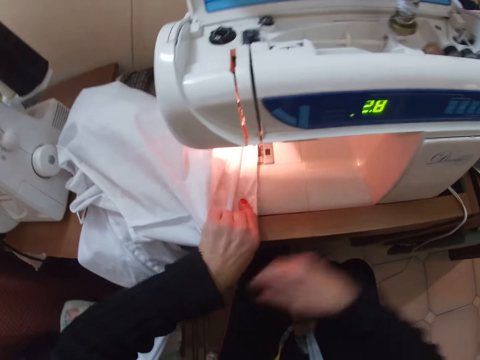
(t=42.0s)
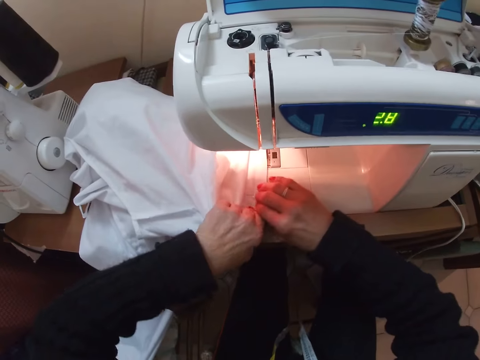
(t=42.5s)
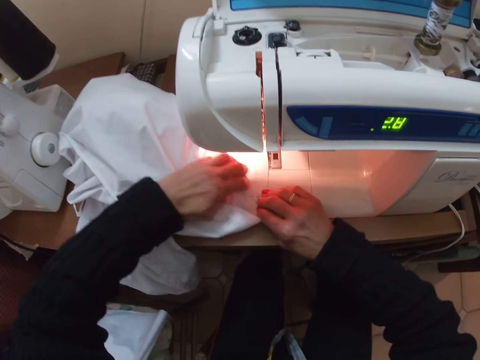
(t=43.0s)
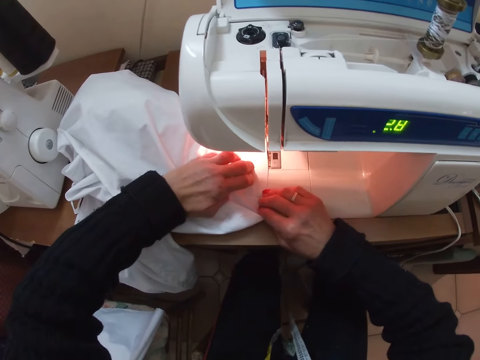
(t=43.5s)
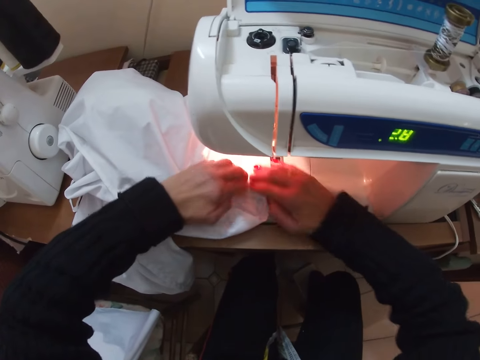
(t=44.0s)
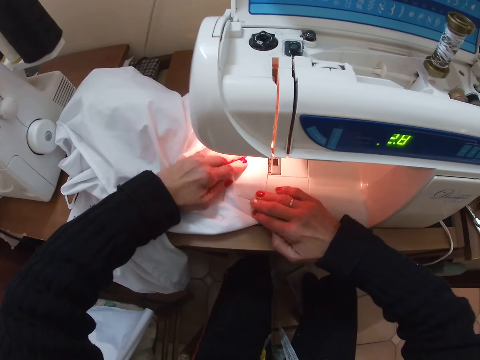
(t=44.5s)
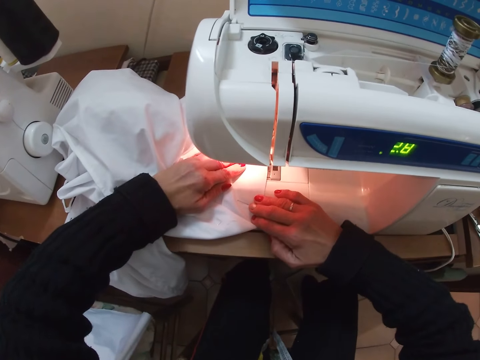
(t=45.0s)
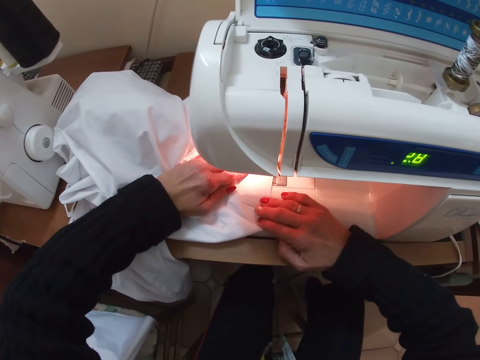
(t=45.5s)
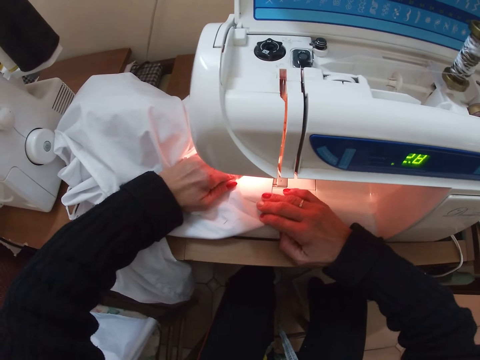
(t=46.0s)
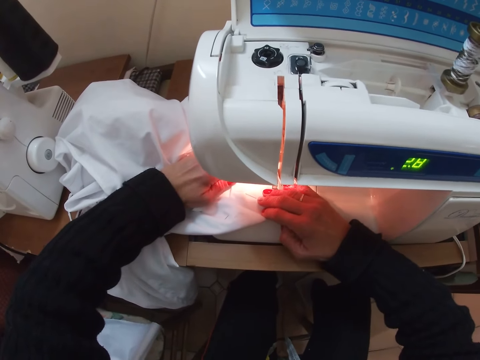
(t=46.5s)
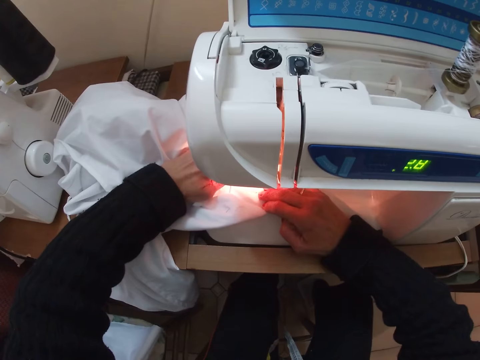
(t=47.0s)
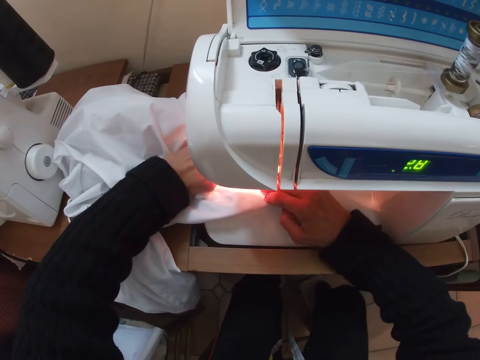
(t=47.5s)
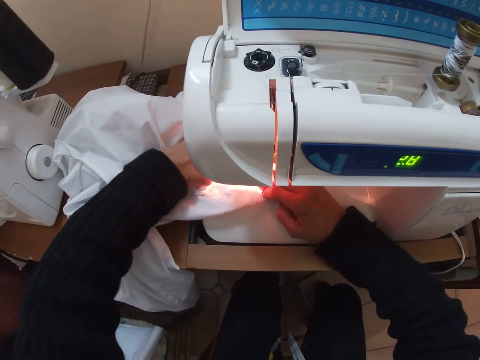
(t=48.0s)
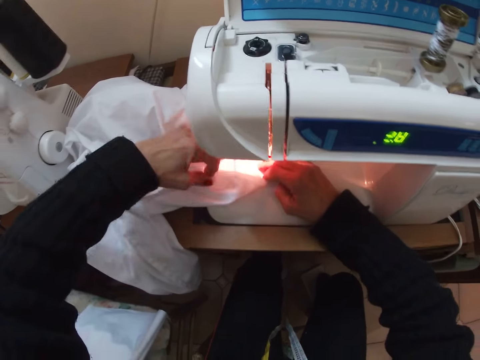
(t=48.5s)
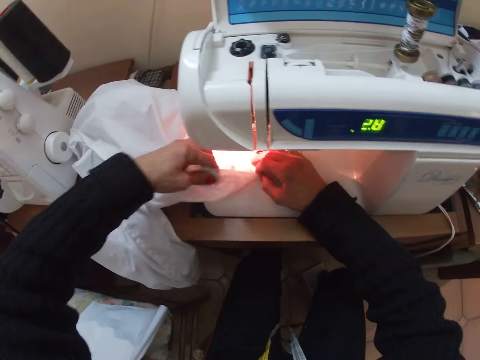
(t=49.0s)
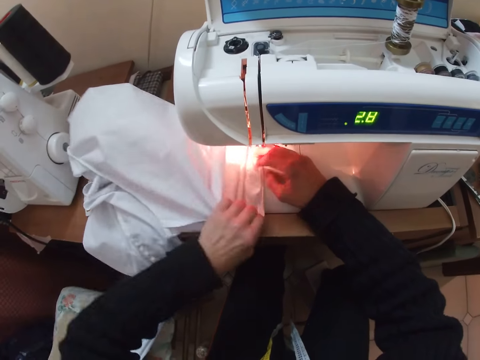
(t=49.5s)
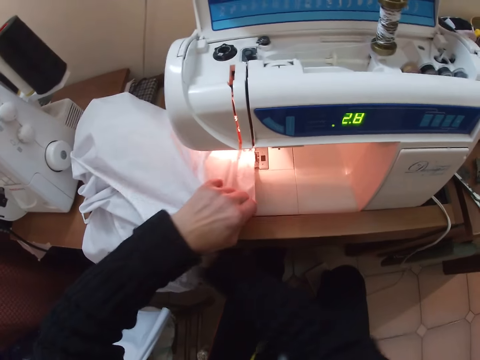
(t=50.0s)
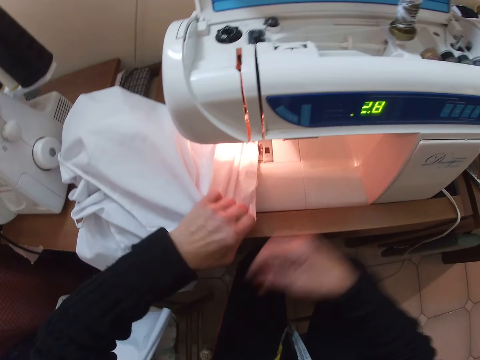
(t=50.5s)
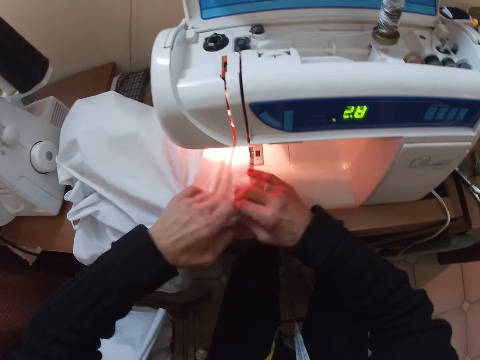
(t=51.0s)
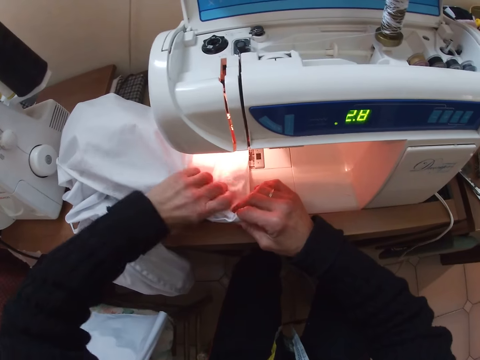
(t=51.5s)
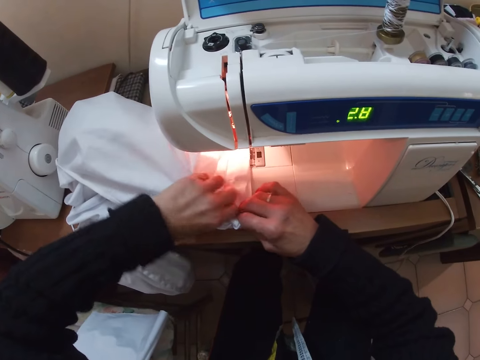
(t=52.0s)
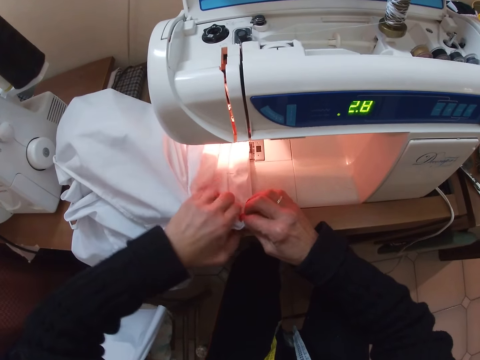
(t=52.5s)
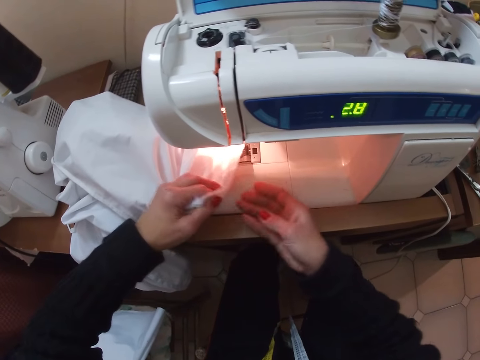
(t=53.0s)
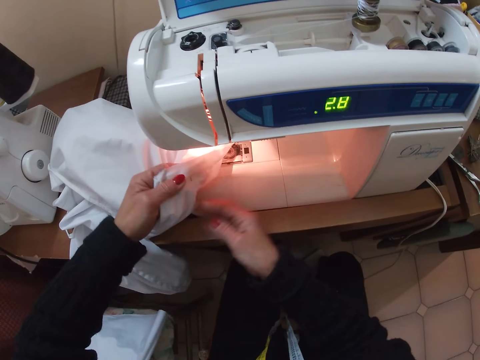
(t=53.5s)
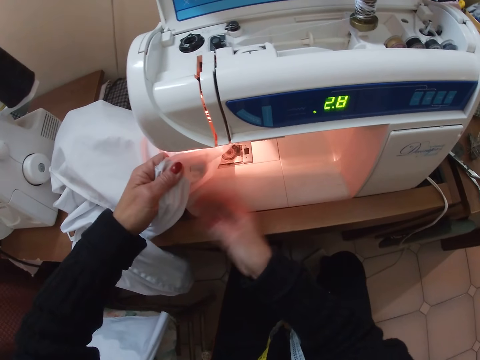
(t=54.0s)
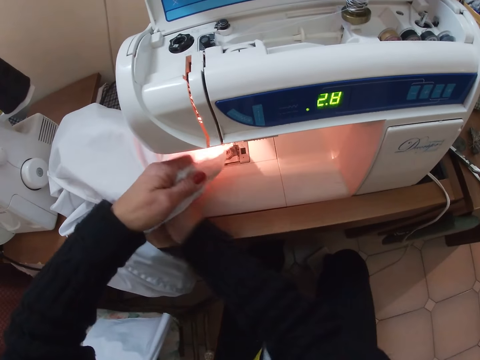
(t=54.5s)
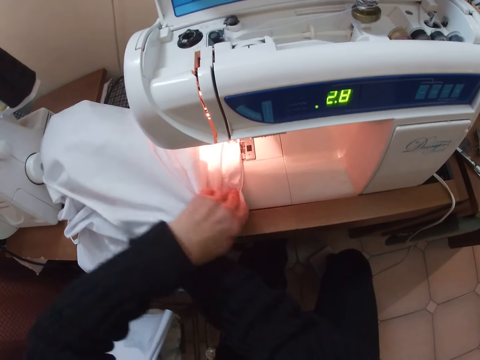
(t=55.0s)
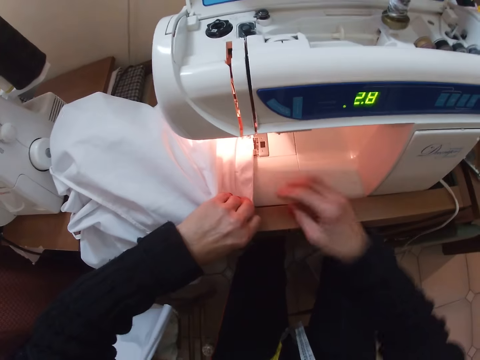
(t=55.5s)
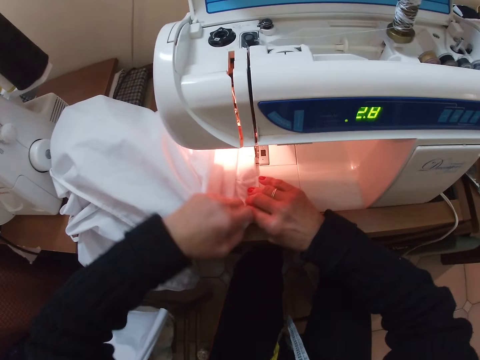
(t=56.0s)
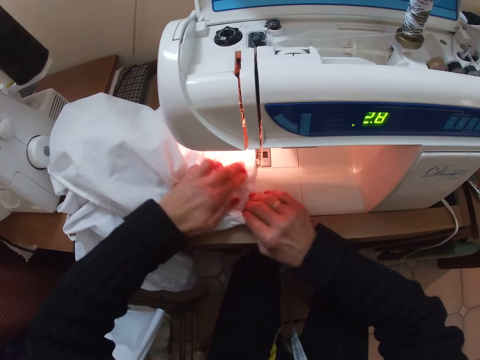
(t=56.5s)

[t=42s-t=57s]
The camera wearer removes her hand from under the cloth. She holds the cloth with her right hand. She moves her left hand. She removes her right hand from the cloth. She stretches the cloth with her hands. She moves the cloth with her hands along the sewing machine's needle. She sews the fabric. She lifts her left hand up from the cloth. She adjusts the fabric. She holds the cloth with her left hand. She moves the cloth with her left hand. She removes her right hand from the cloth. She puts her right hand under the cloth. She removes her hand from under the cloth. She holds the cloth with her right hand. She moves her left hand. She removes her right hand from the cloth. She dusts the cloth repeatedly with her right hand. She puts her right hand under the cloth. She removes her right hand from under the cloth. She holds the cloth with her right hand. She moves her left hand.

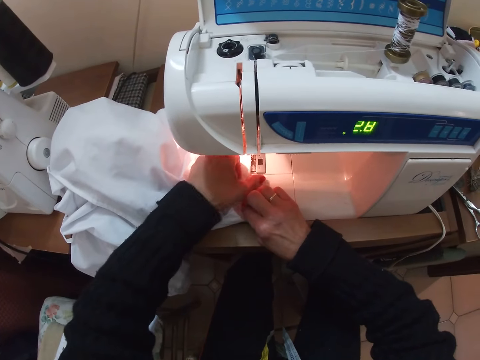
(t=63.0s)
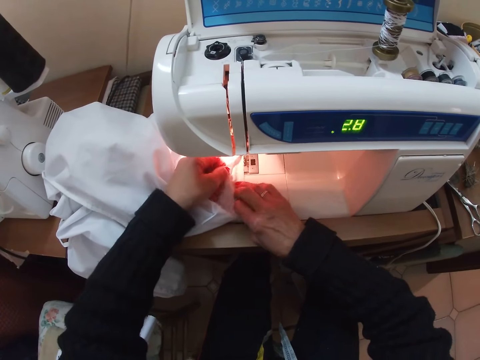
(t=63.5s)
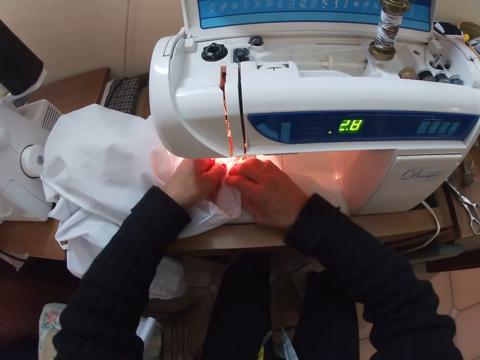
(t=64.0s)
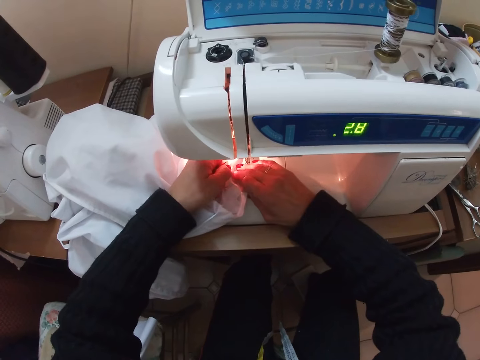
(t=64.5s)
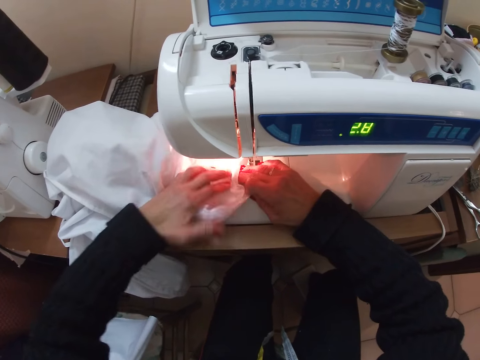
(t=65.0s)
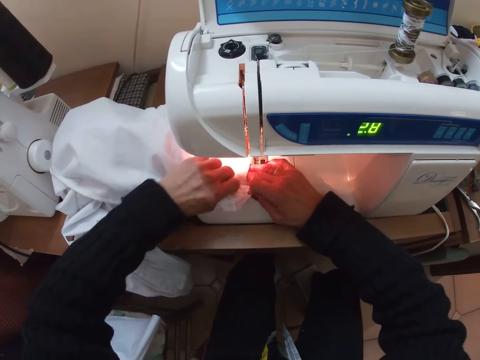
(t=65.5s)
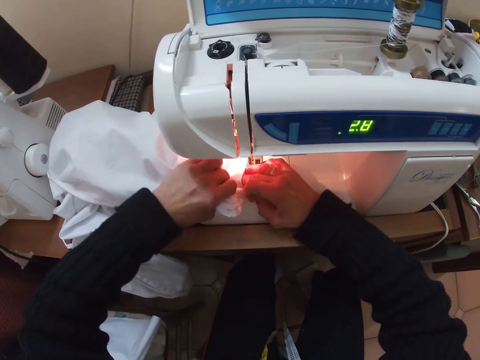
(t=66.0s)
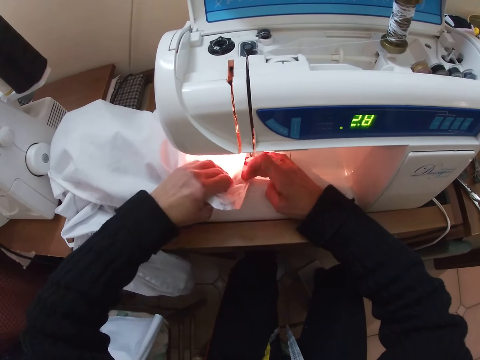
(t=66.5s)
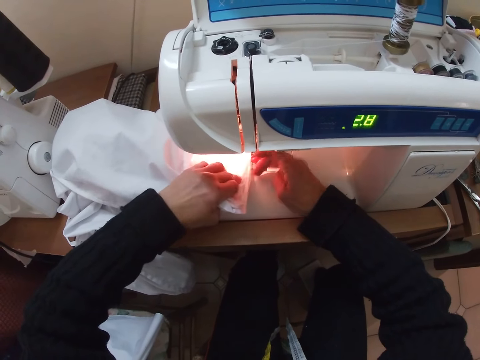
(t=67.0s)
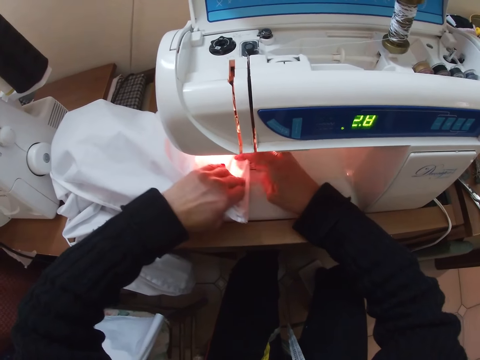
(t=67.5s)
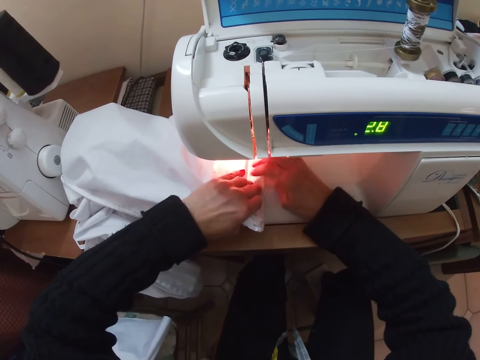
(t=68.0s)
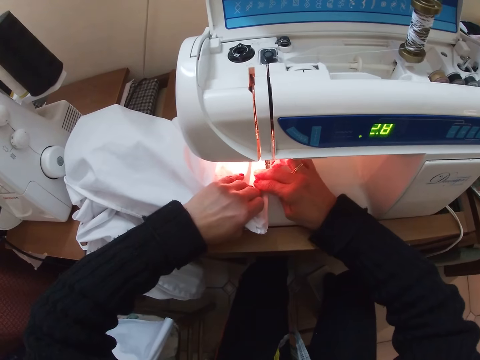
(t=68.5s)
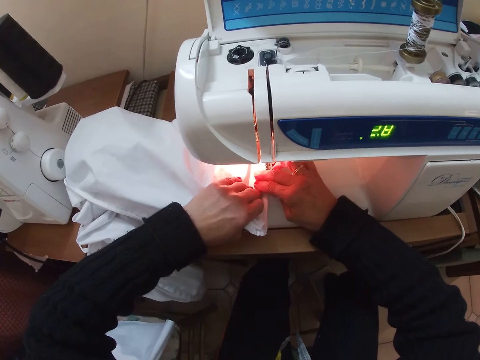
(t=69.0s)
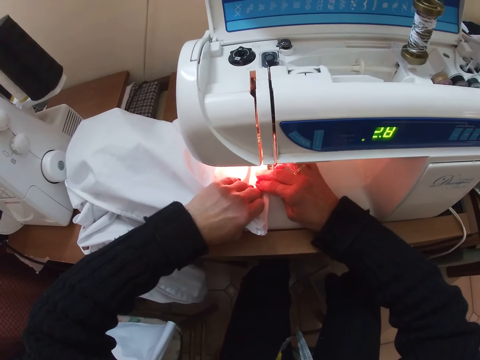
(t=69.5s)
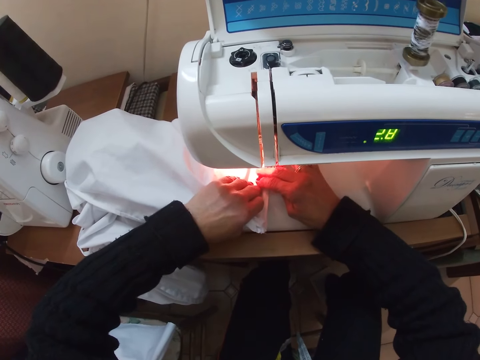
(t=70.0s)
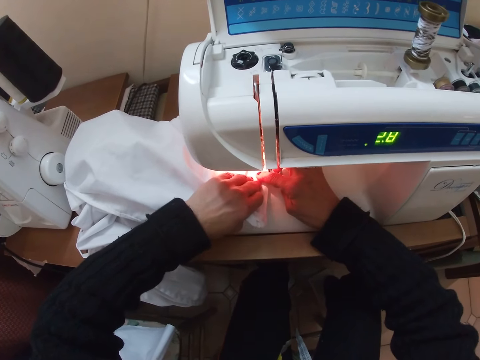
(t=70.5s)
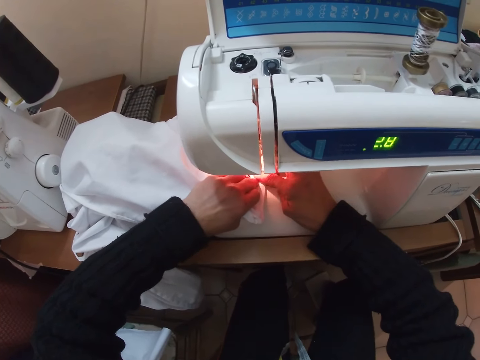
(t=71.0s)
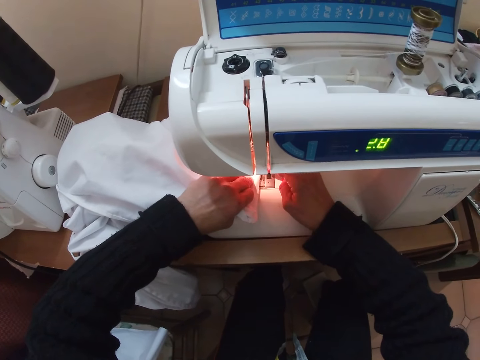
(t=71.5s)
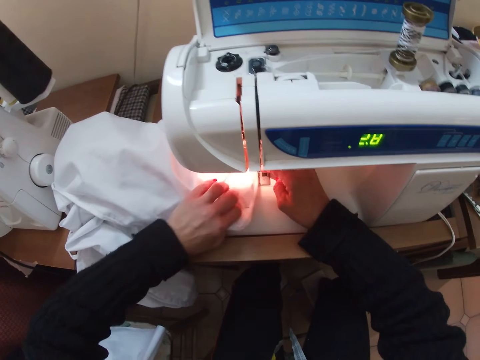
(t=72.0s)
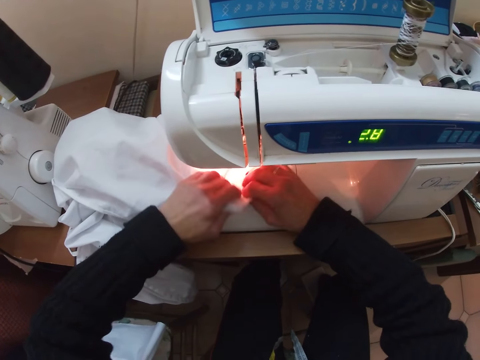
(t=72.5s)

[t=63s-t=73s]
The camera wearer adjusts the fabric. She holds the cloth with her fingers. She moves her right hand slightly along the cloth. She grabs the cloth with her left hand. She removes her right hand from the cloth. She places her right hand on the cloth. She stretches the cloth with her hands. She moves the cloth with her hands along the sewing machine's needle. She sews the fabric. She removes her finger from the cloth. She holds the cloth with both hands.
